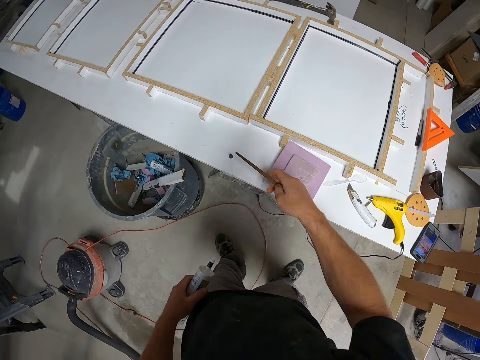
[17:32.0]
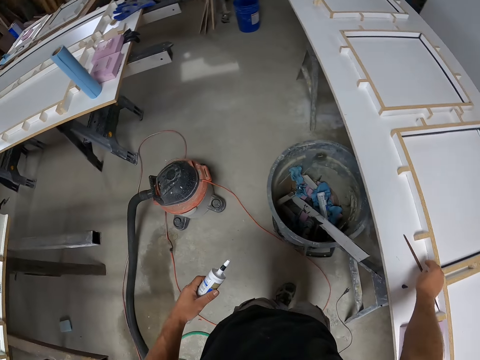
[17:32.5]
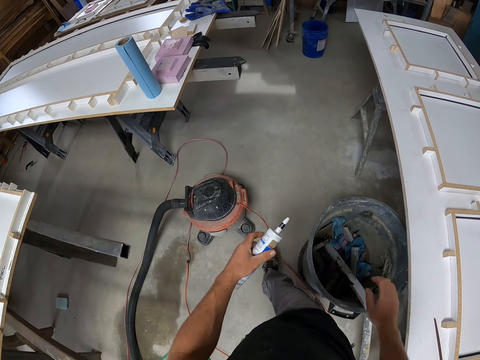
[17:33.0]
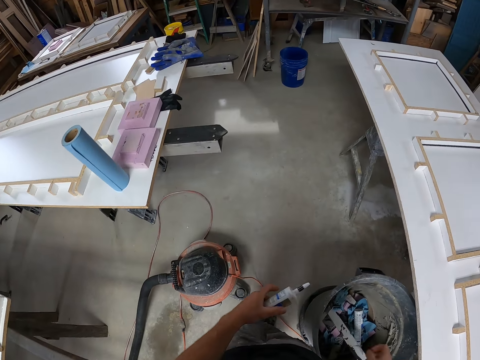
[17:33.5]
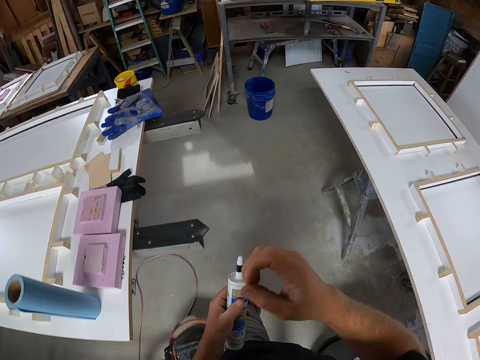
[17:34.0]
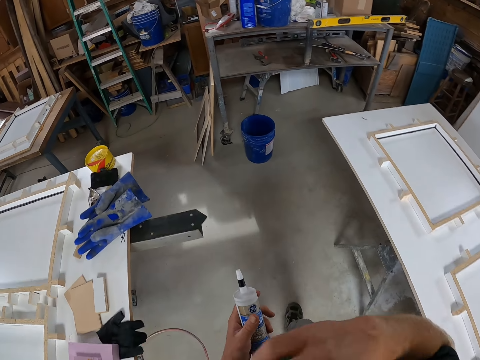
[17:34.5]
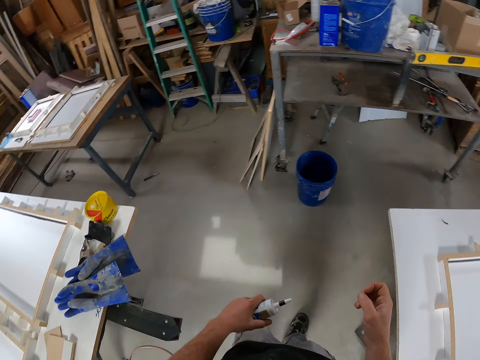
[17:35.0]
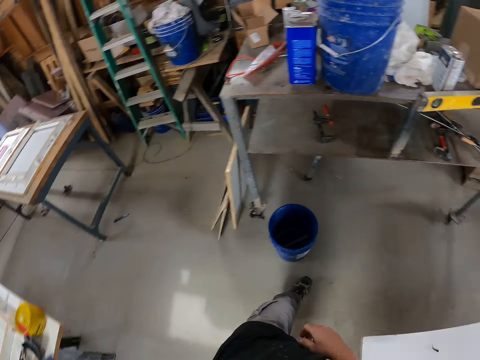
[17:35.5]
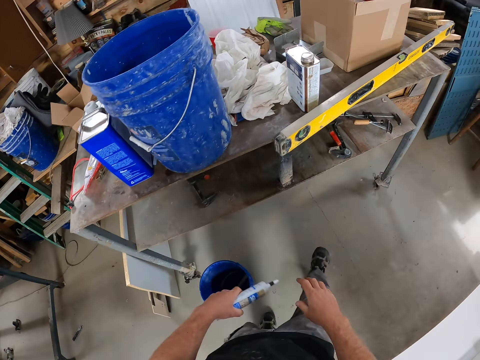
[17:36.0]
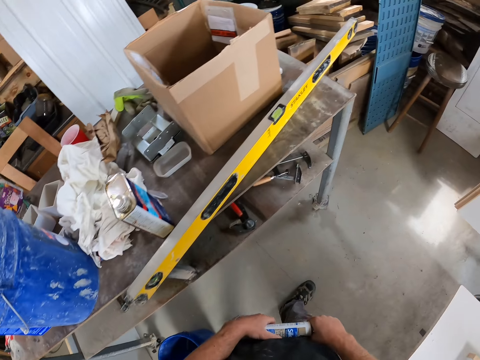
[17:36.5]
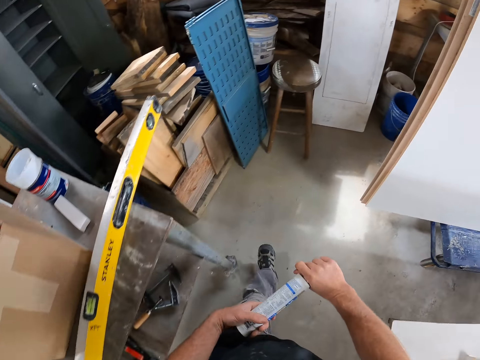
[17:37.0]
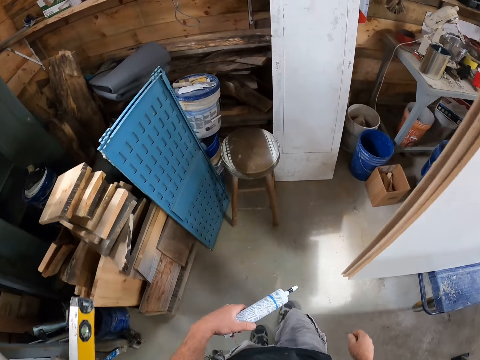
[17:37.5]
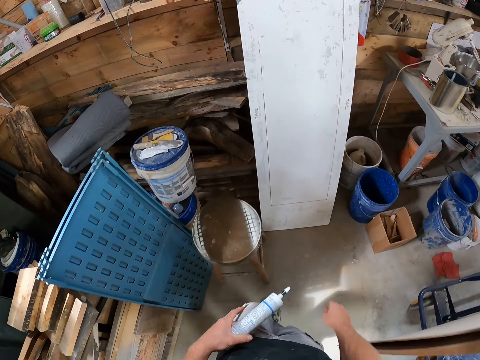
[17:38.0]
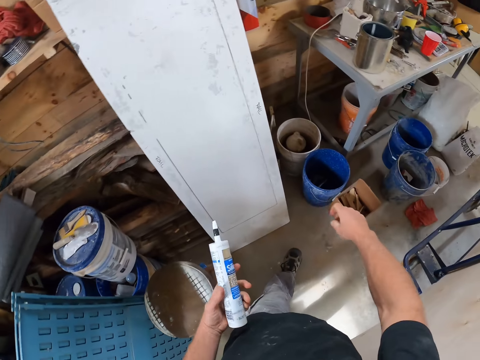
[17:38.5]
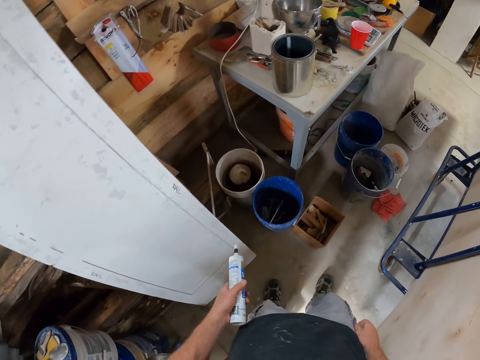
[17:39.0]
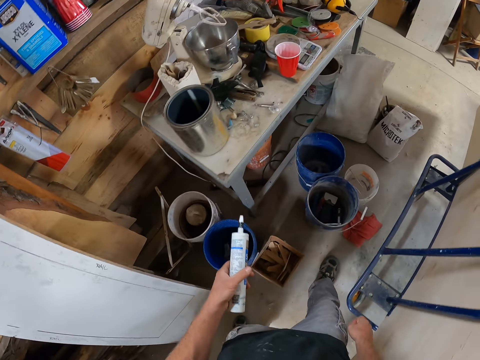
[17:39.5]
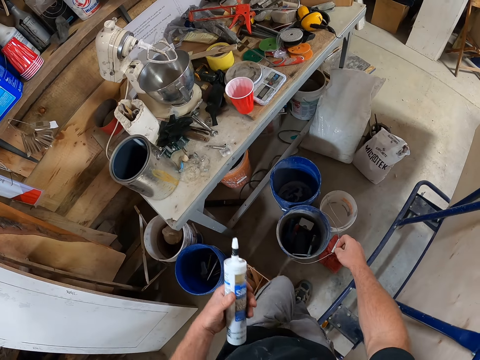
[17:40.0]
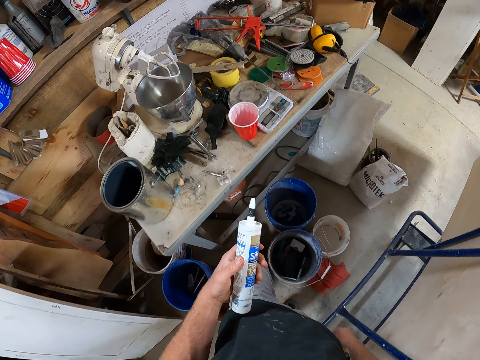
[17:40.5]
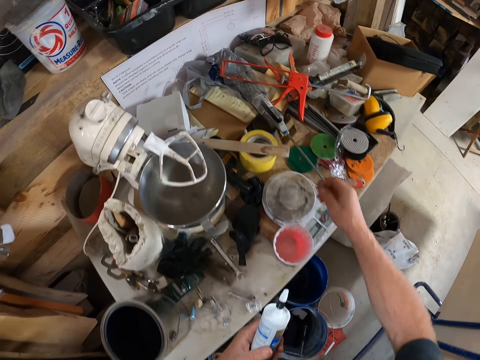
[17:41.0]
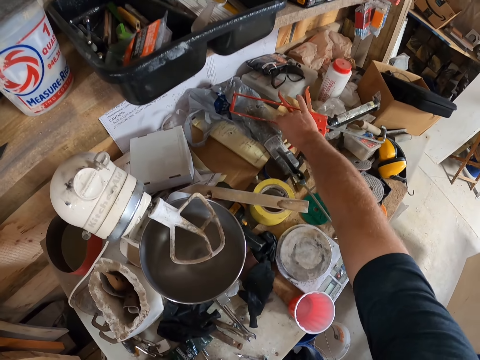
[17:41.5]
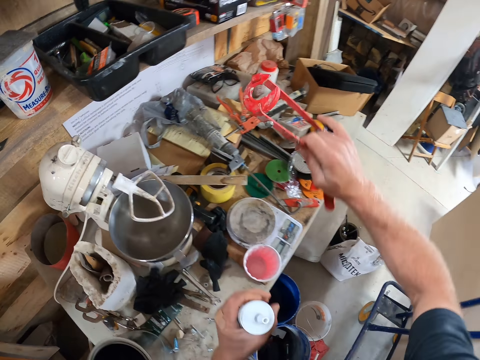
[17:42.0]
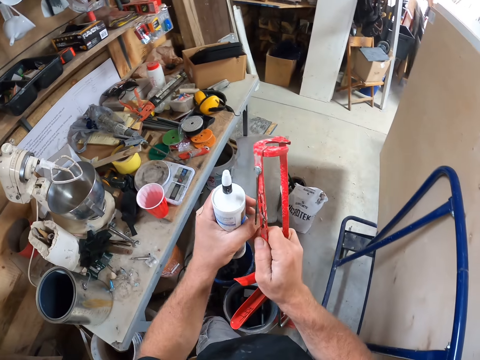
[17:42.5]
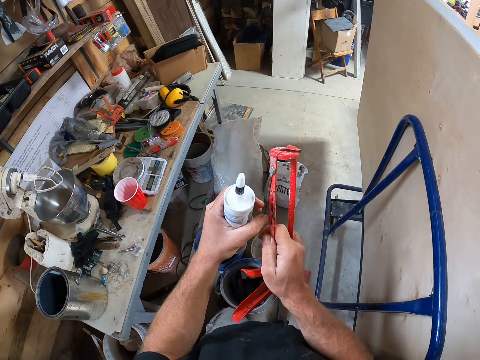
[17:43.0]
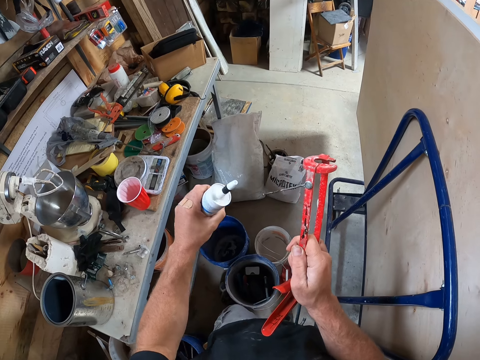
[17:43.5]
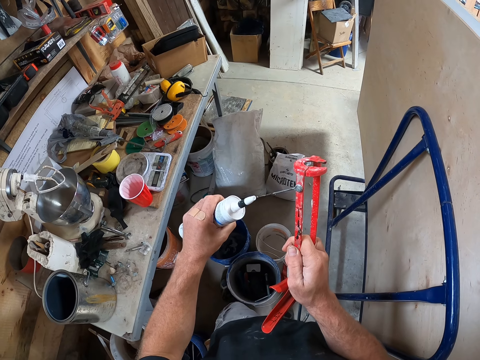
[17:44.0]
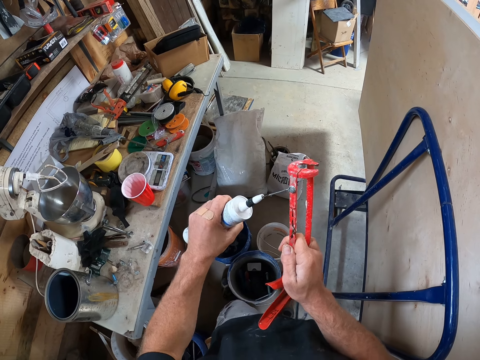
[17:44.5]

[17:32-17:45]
The camera wearer drops the stick on the board. They walk around the workshop. They pick up an opener on the table.

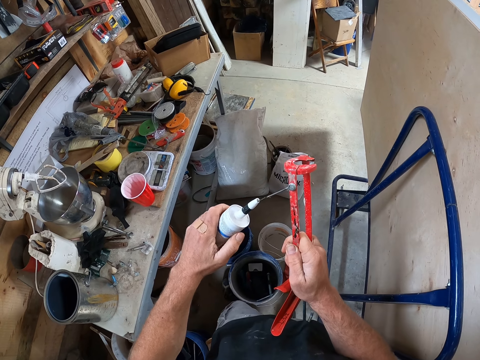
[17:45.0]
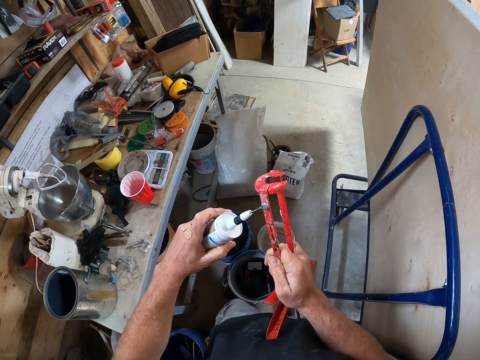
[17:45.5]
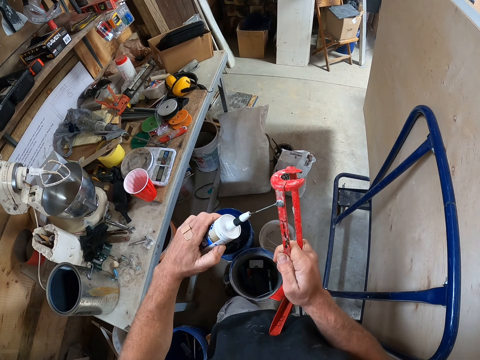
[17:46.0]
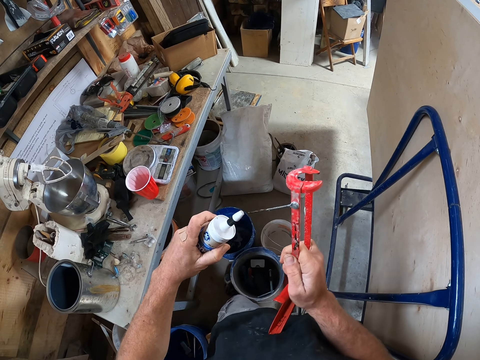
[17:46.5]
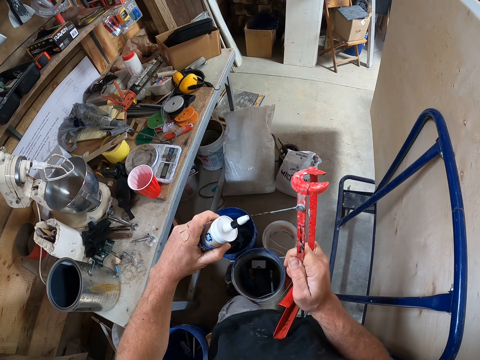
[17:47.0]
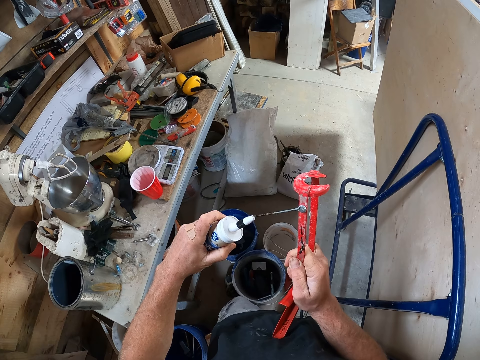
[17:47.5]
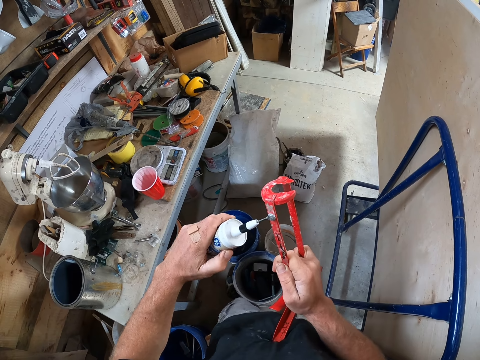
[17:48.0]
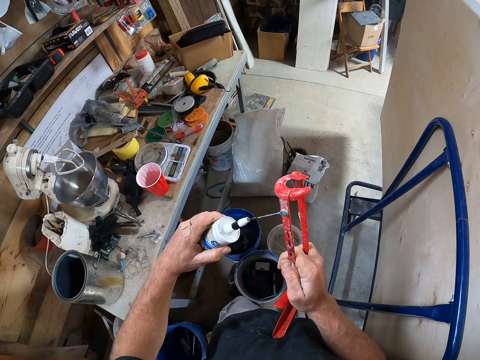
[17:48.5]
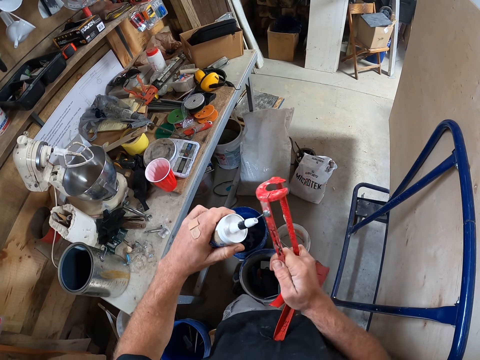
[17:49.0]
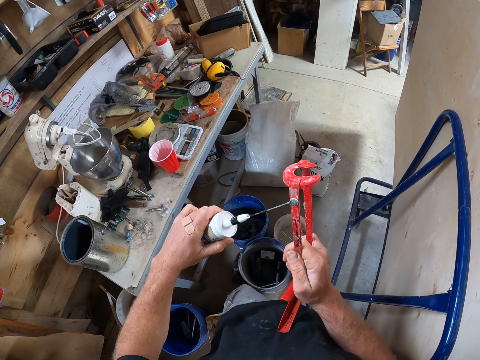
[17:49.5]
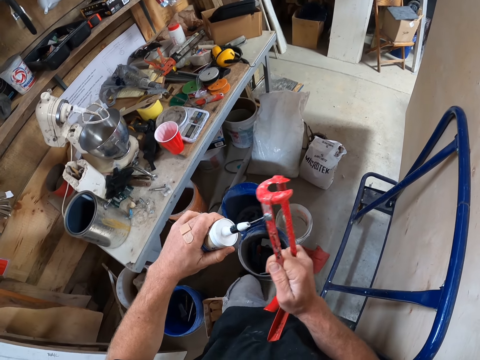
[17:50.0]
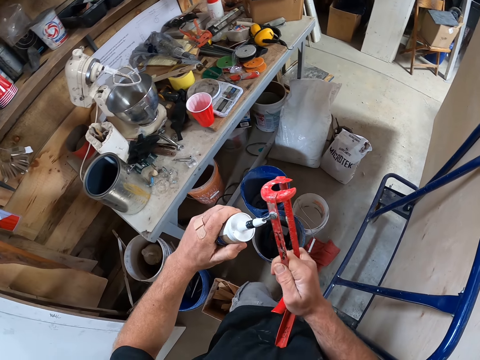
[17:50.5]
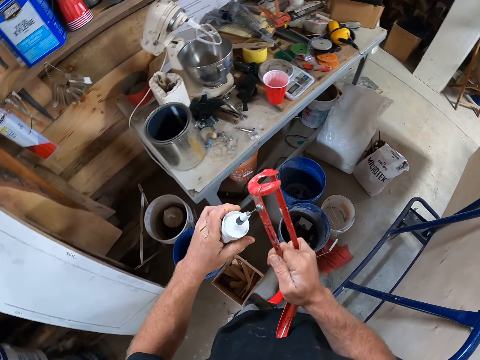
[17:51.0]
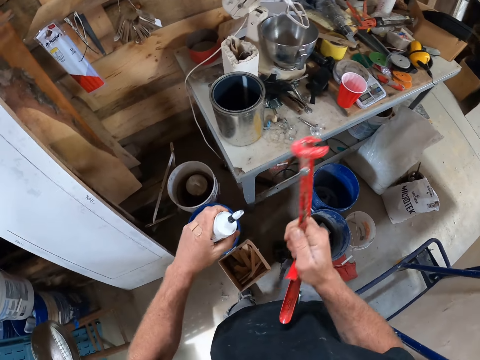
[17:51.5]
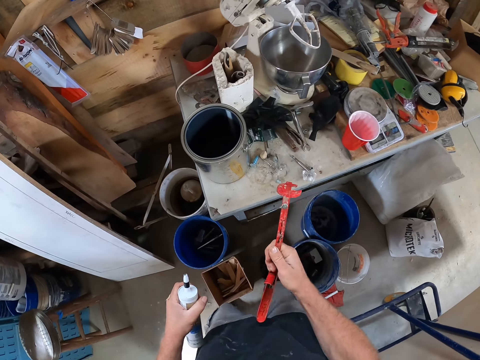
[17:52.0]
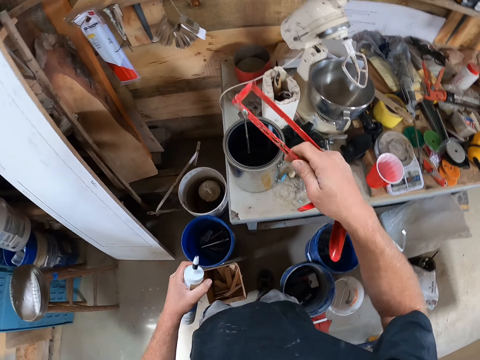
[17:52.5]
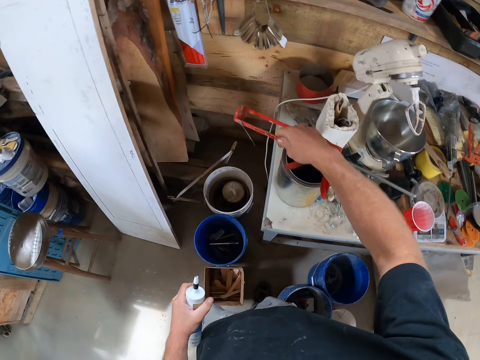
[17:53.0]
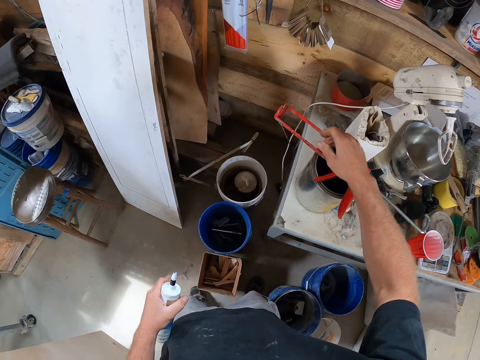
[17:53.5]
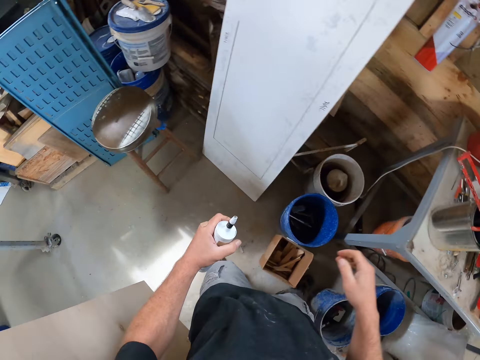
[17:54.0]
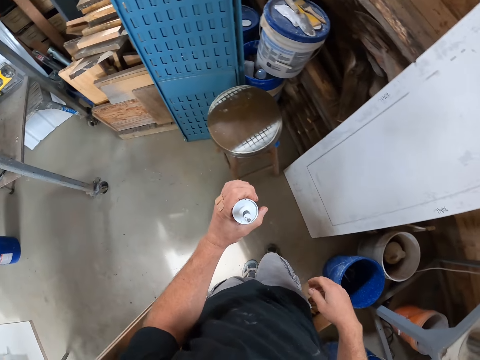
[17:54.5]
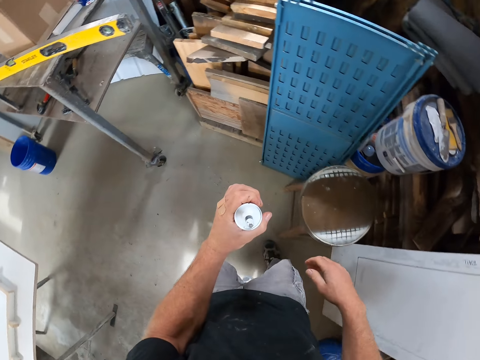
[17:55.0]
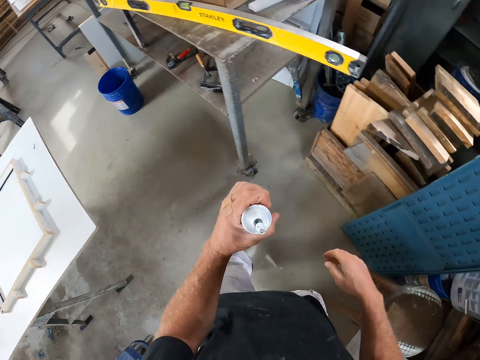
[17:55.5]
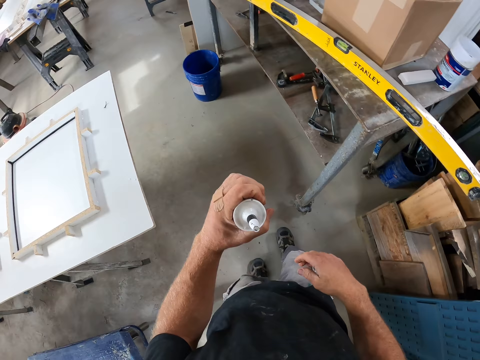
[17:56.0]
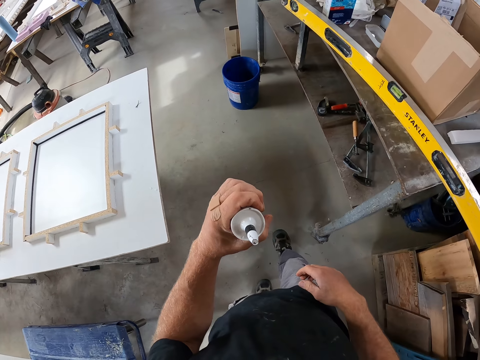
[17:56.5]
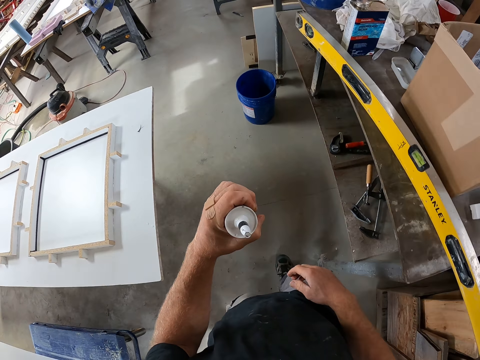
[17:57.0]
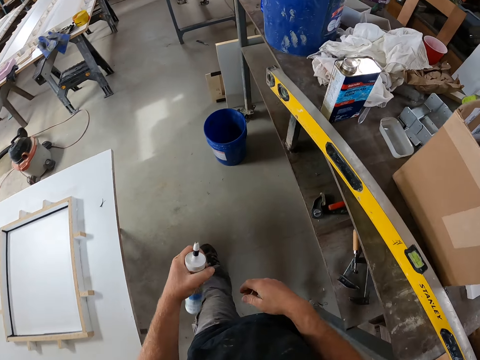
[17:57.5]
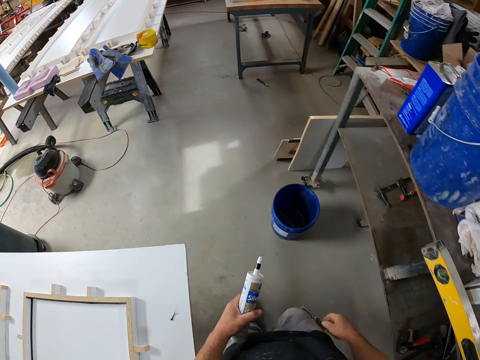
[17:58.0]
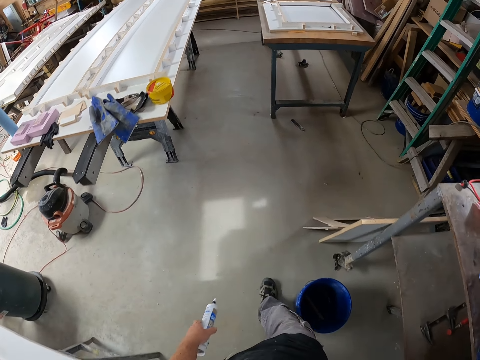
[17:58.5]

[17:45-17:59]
The camera wearer pierces the tip of the gum bottle. They use the opener to open the bottle. They drop the opener on a container. They walk around the workshop.
